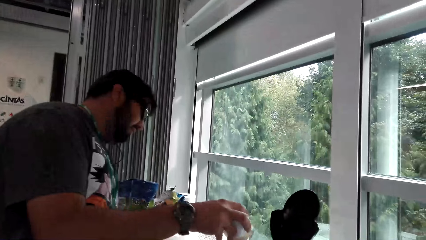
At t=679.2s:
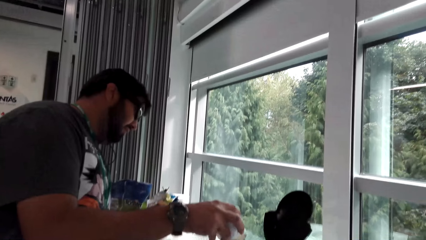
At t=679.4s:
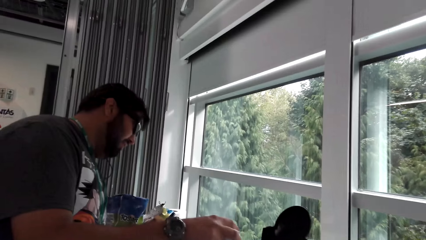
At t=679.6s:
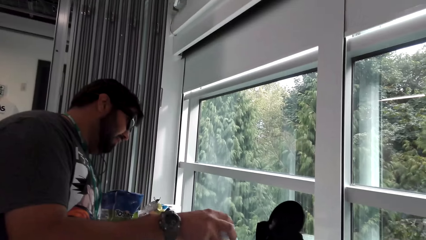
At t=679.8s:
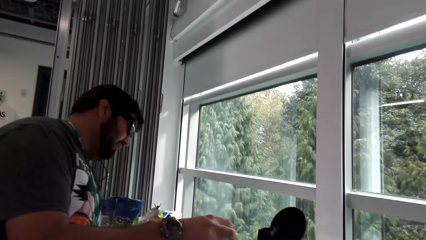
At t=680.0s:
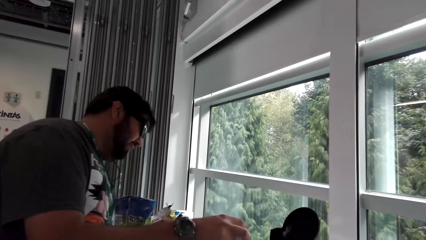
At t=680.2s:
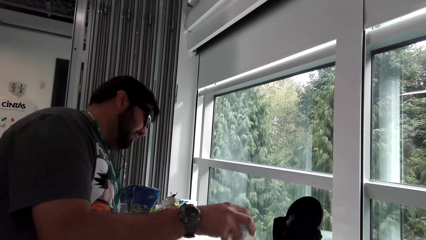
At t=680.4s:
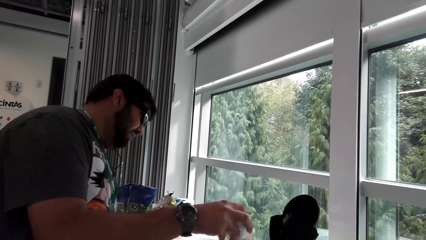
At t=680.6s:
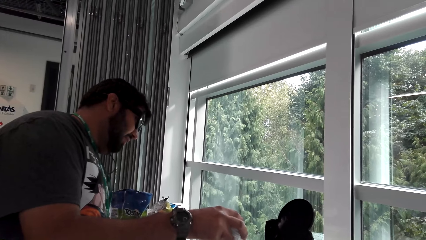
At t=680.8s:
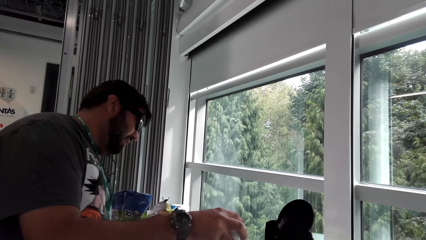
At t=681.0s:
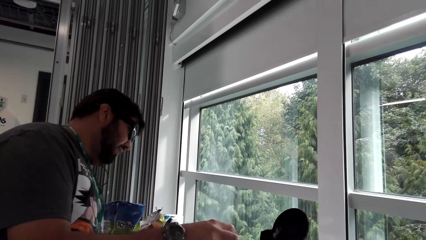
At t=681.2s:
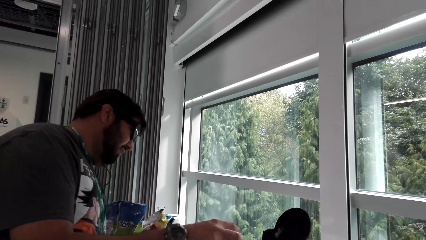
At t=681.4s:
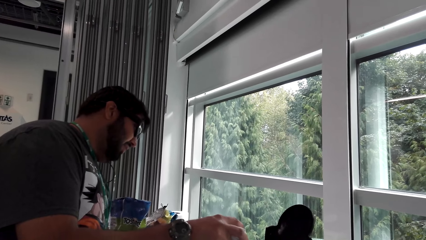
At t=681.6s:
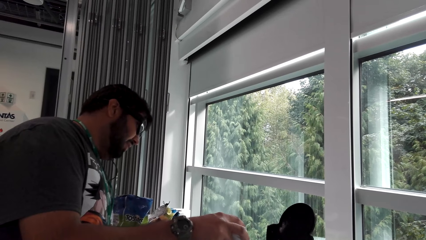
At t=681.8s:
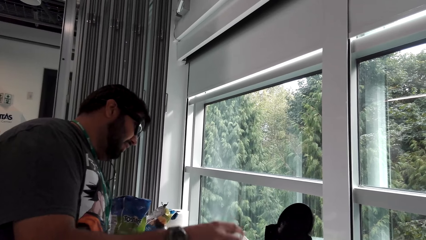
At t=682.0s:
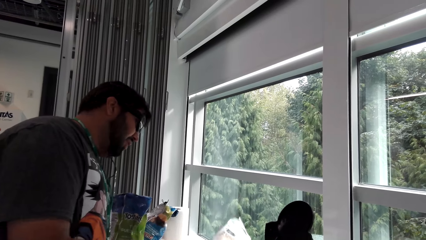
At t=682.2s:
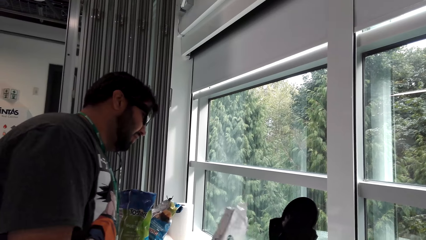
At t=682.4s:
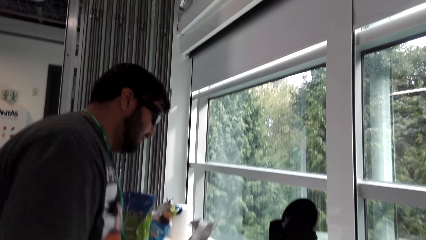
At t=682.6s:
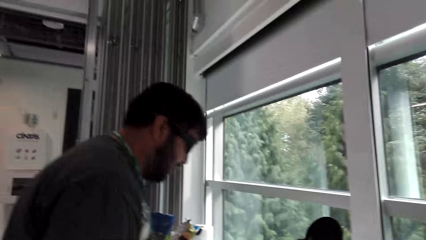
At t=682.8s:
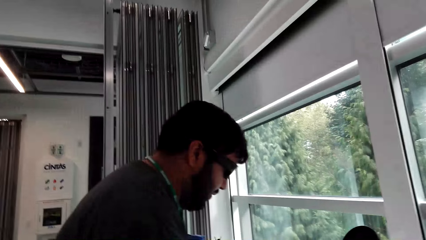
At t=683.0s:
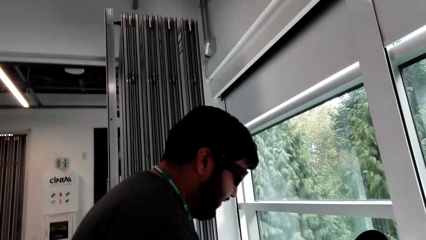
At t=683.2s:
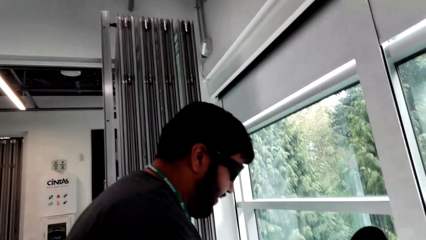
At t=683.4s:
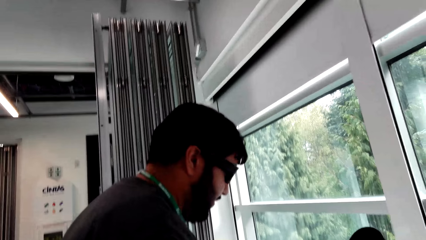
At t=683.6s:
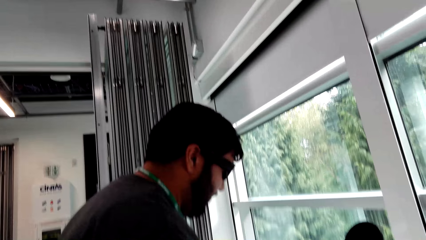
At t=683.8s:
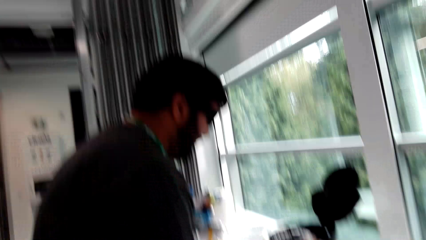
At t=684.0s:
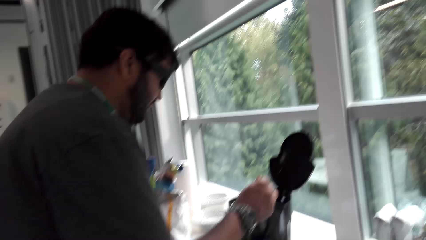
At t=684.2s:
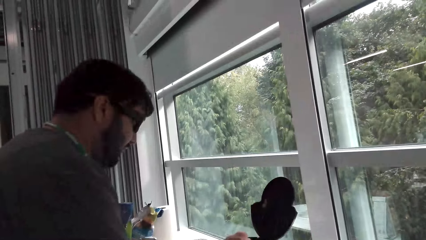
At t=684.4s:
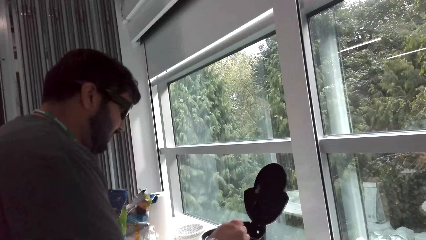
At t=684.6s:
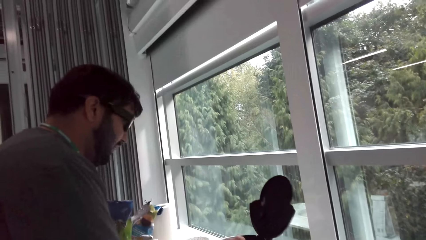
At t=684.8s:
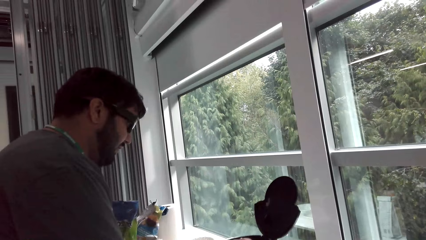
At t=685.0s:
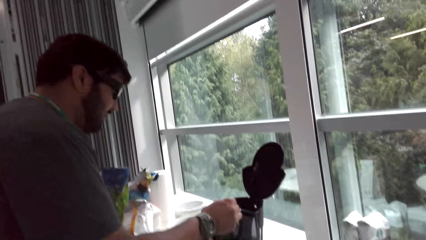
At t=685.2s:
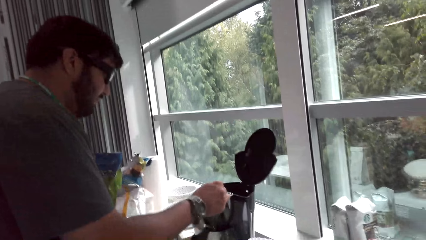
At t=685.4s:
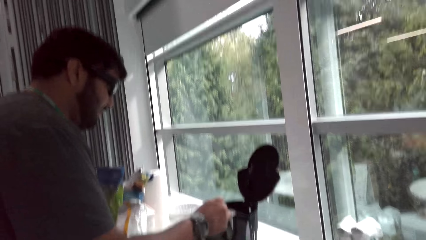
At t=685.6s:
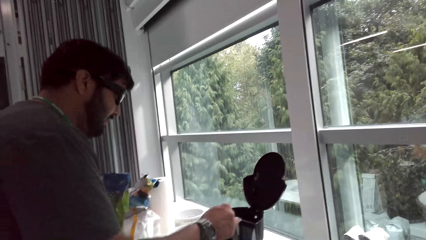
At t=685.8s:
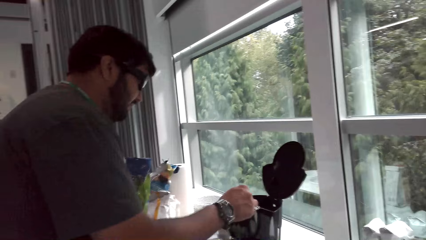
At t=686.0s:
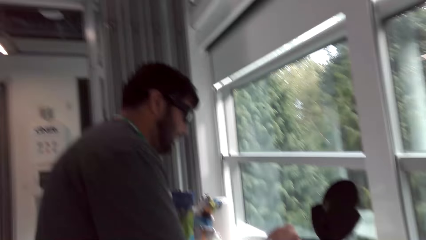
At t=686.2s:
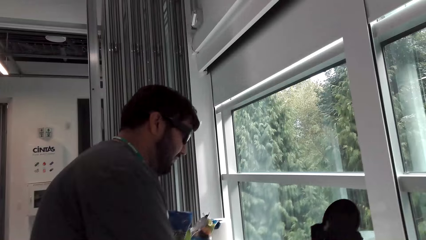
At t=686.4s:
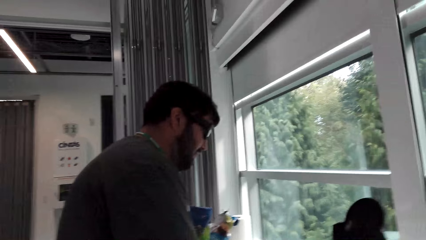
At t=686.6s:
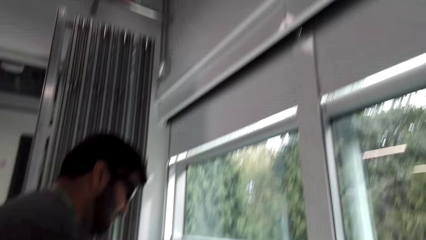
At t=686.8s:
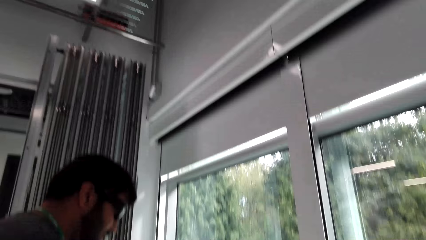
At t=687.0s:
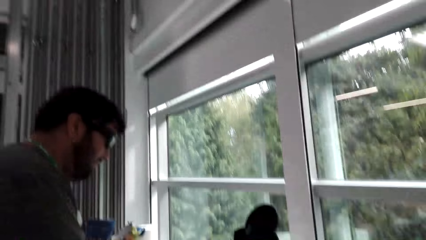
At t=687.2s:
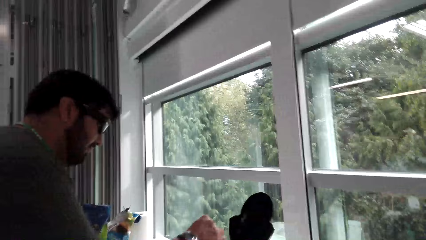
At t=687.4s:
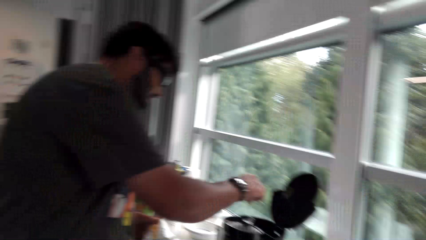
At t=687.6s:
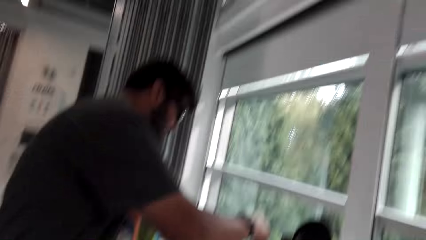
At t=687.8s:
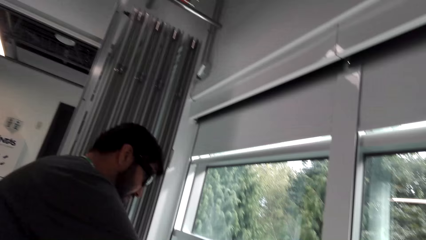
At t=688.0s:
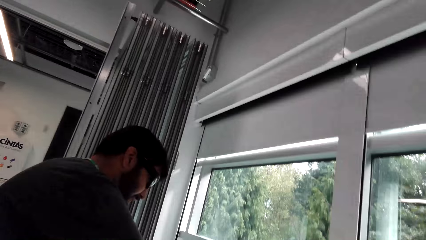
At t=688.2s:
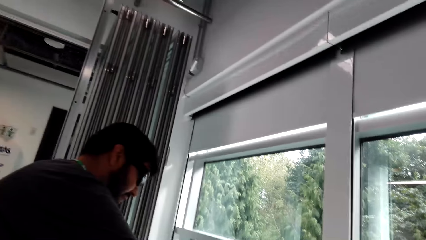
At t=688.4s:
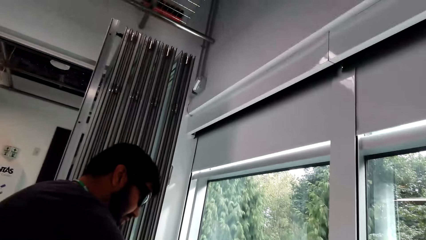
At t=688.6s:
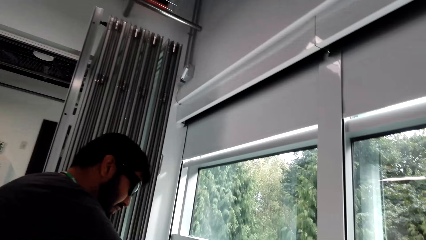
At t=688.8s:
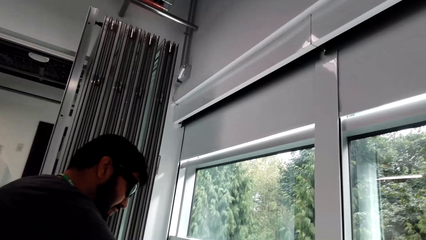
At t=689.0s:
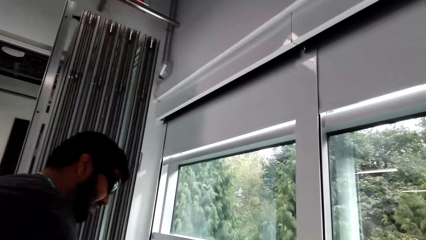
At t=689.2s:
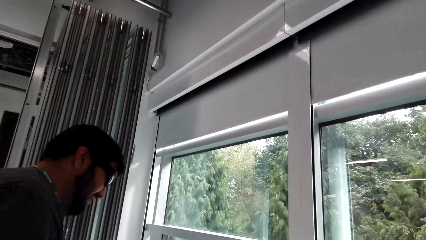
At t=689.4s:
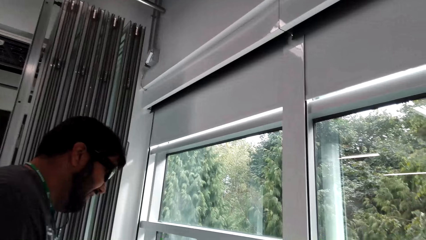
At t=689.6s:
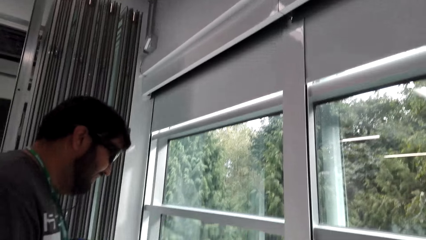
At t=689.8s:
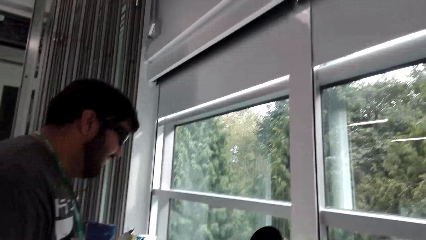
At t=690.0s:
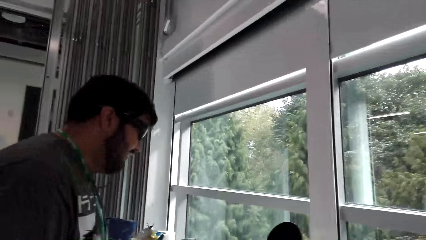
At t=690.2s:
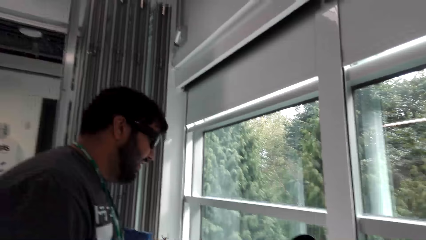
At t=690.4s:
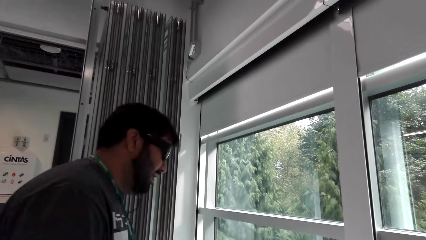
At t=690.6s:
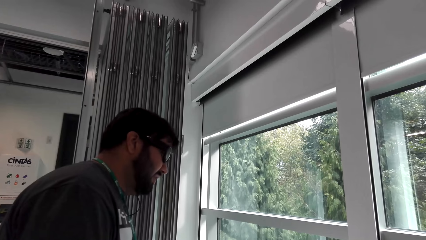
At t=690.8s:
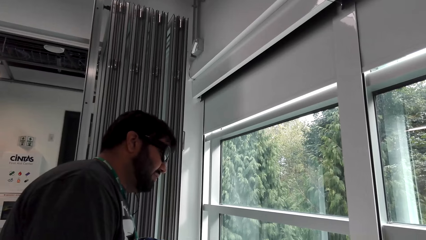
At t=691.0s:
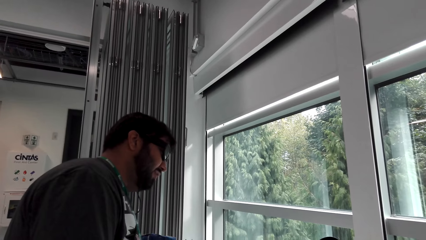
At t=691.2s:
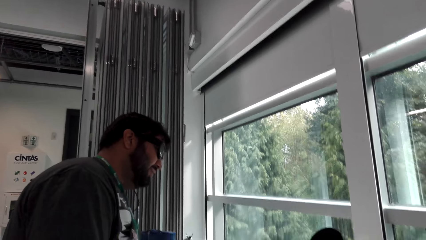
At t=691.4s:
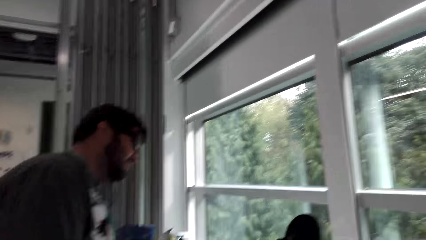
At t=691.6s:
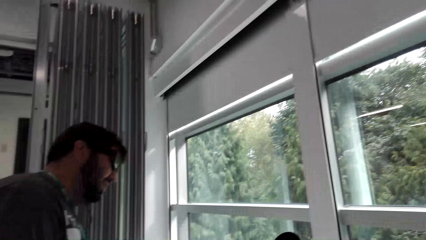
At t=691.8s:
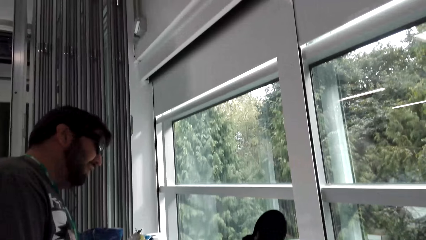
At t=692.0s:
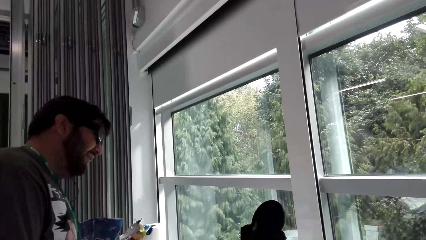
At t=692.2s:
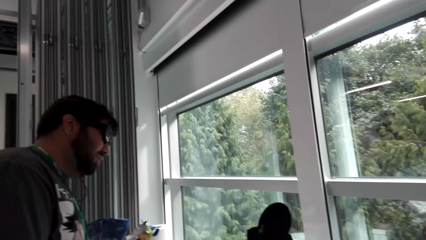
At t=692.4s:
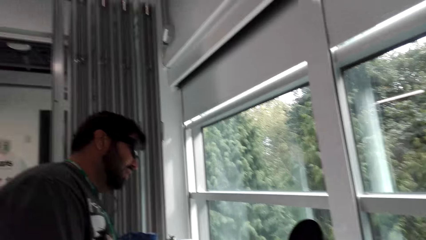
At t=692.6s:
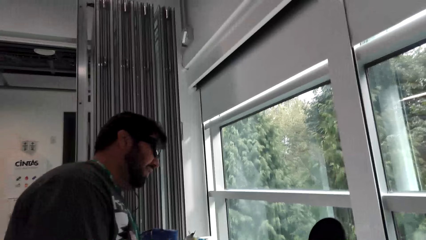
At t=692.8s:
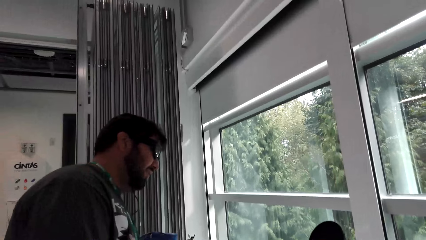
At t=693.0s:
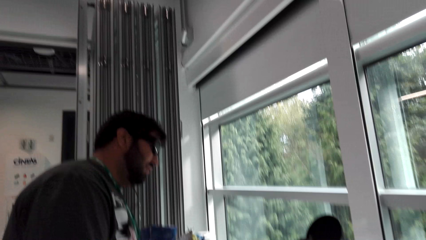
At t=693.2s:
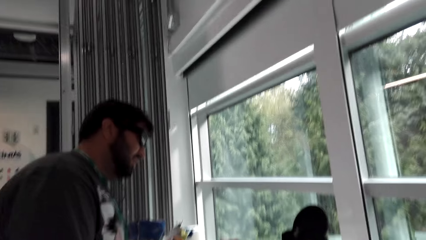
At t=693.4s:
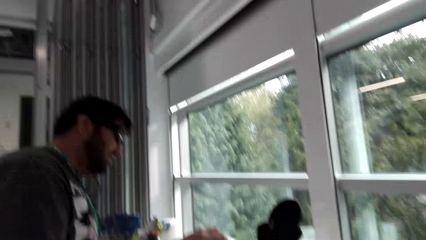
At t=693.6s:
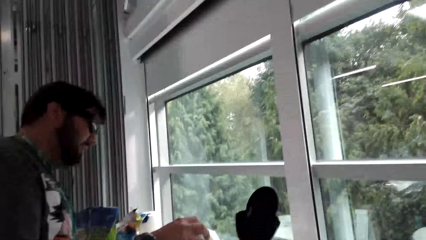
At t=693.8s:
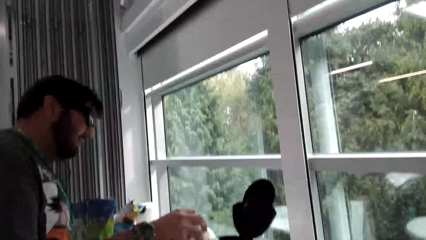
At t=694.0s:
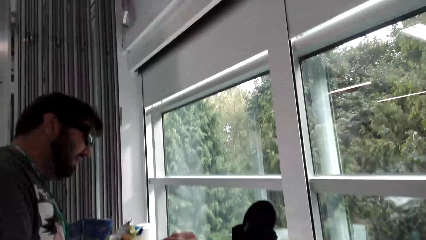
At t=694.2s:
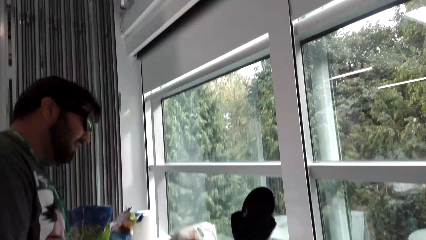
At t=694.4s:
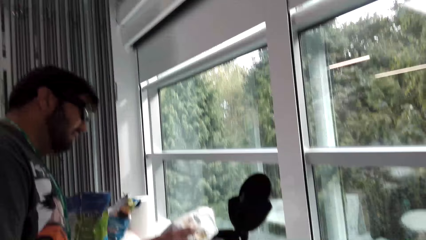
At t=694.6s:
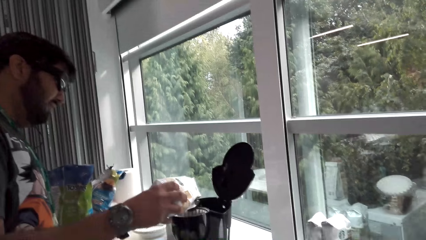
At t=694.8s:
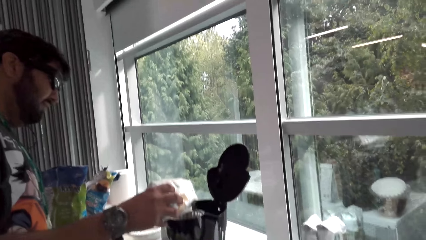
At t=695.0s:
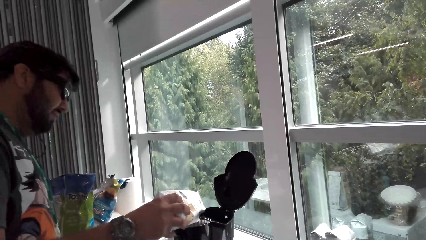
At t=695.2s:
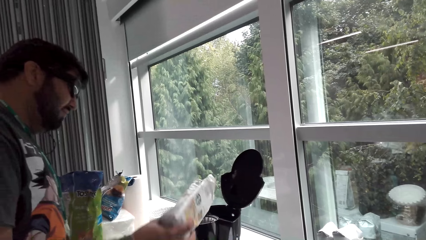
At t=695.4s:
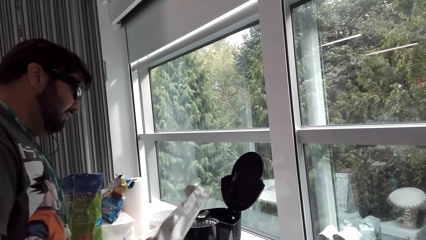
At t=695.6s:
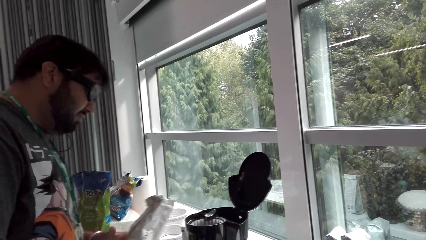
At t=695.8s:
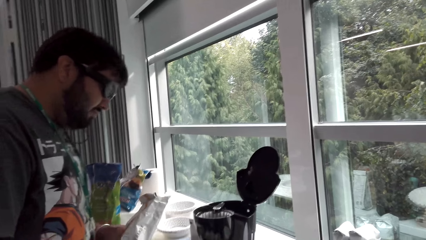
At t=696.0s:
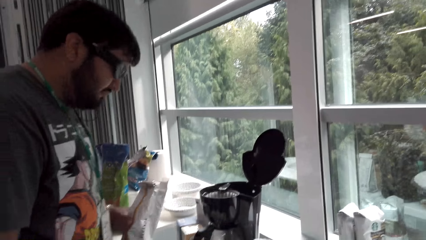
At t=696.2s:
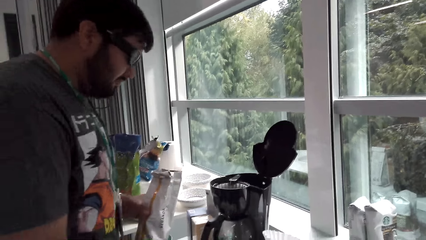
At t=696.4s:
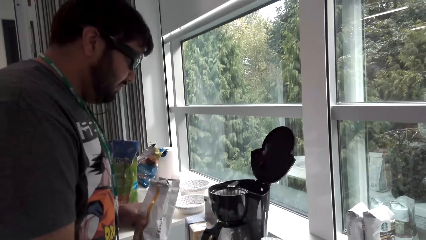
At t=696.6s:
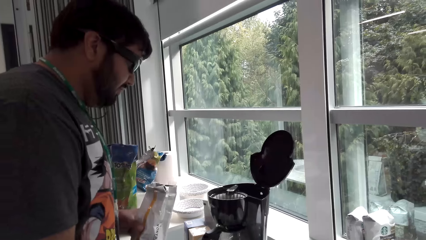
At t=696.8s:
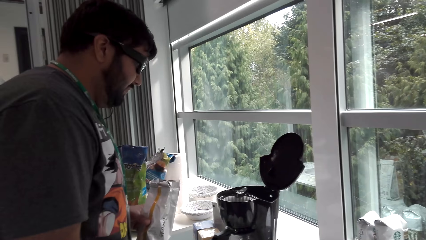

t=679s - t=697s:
A man stirs the drink. The camera wearer talks to the man. The man talks to the camera wearer. The camera wearer talks to the man. The man talks to the camera wearer repeatedly. The camera wearer interacts with the man and laughs. The man adds milk to the kettle and pours the coffee in the coffee filter.
